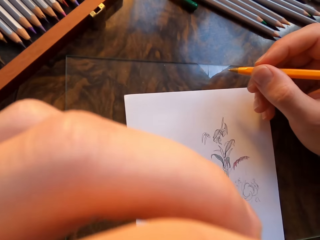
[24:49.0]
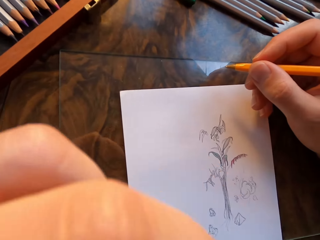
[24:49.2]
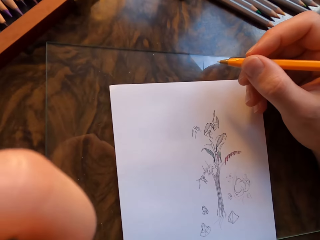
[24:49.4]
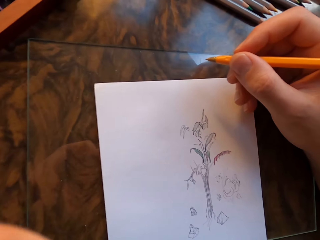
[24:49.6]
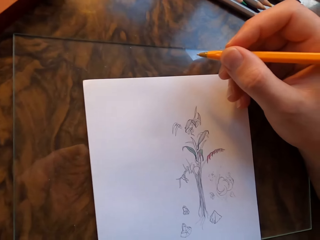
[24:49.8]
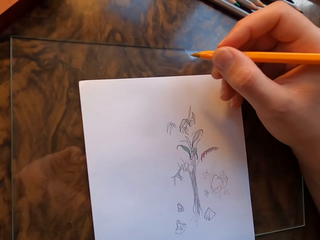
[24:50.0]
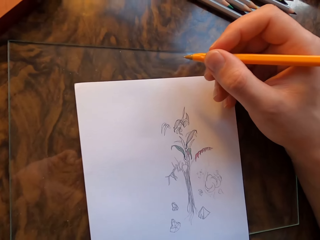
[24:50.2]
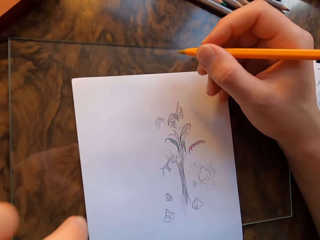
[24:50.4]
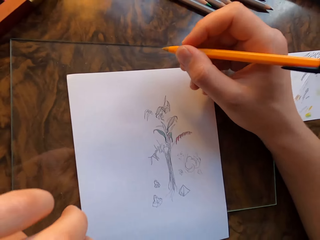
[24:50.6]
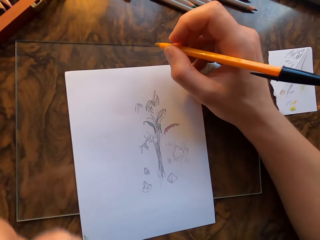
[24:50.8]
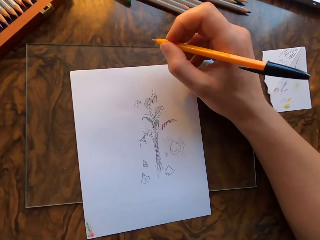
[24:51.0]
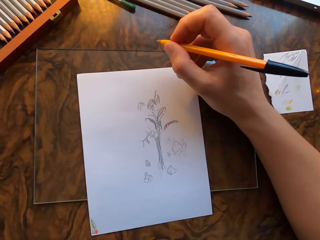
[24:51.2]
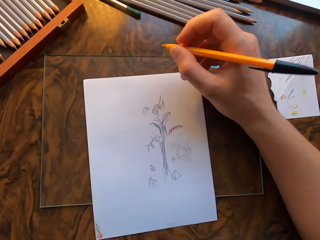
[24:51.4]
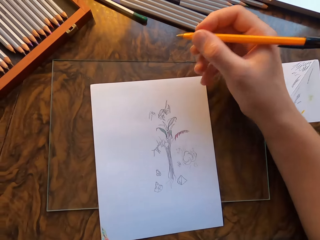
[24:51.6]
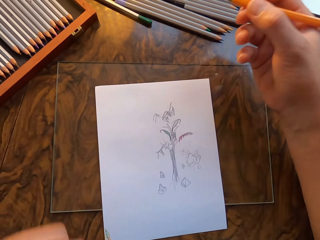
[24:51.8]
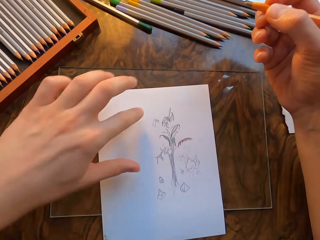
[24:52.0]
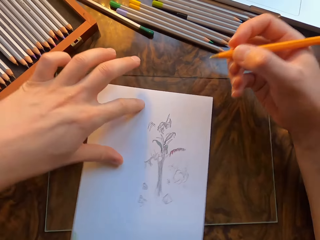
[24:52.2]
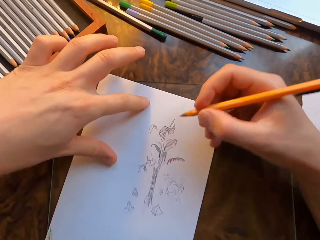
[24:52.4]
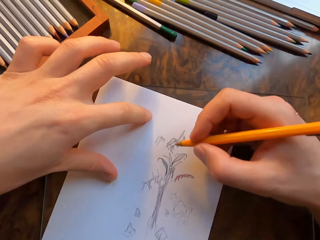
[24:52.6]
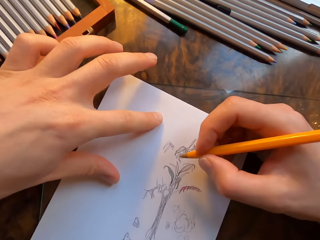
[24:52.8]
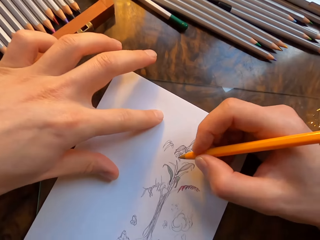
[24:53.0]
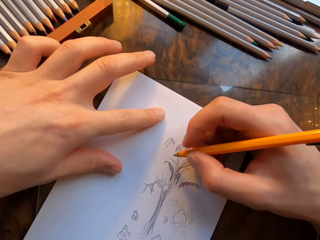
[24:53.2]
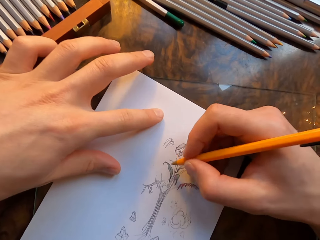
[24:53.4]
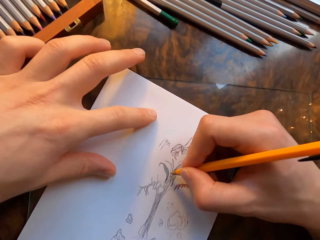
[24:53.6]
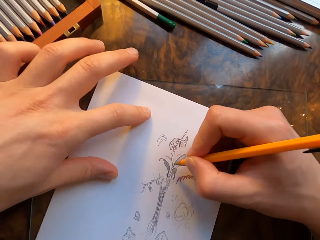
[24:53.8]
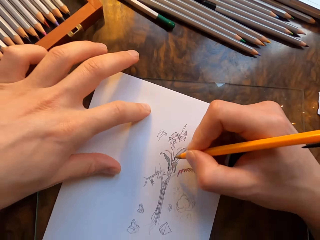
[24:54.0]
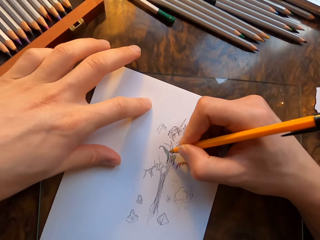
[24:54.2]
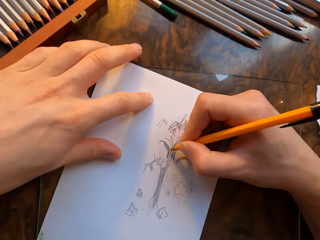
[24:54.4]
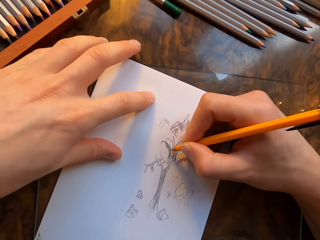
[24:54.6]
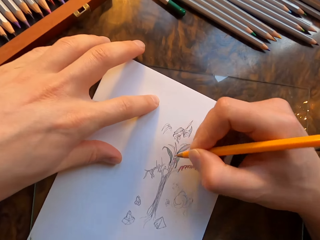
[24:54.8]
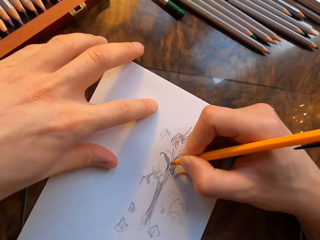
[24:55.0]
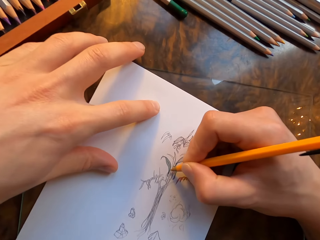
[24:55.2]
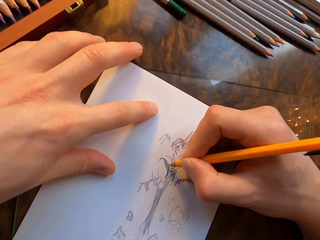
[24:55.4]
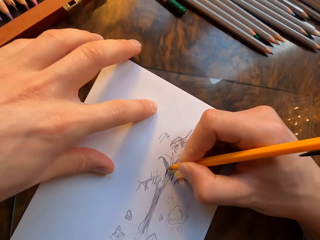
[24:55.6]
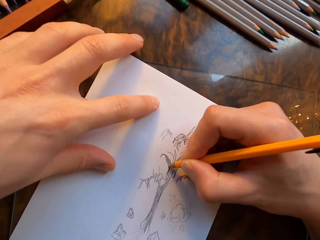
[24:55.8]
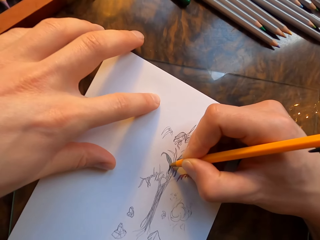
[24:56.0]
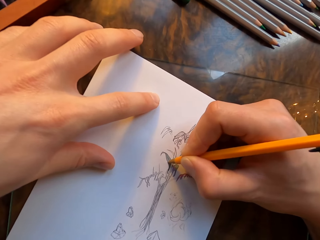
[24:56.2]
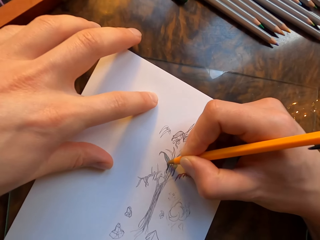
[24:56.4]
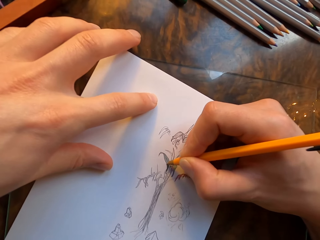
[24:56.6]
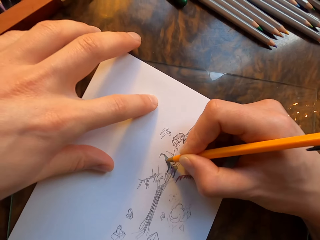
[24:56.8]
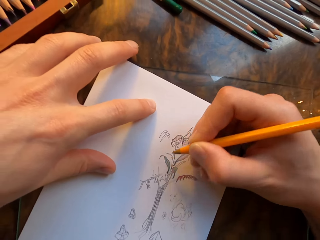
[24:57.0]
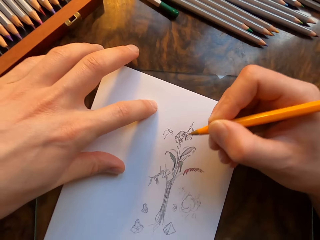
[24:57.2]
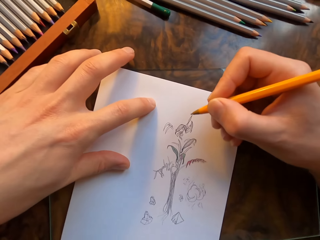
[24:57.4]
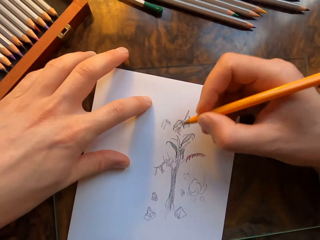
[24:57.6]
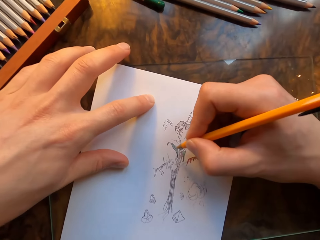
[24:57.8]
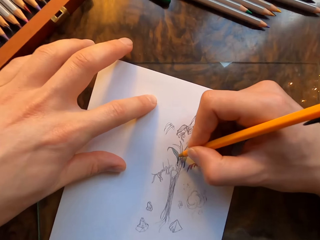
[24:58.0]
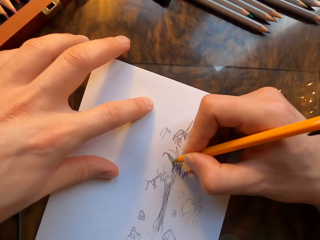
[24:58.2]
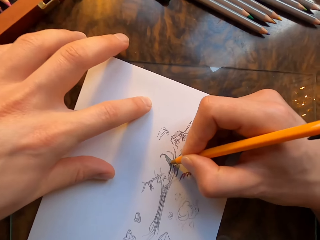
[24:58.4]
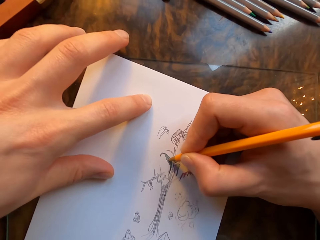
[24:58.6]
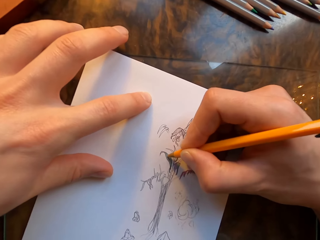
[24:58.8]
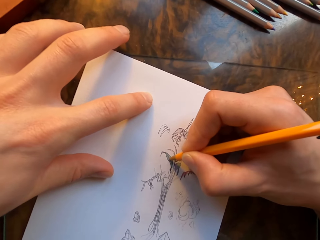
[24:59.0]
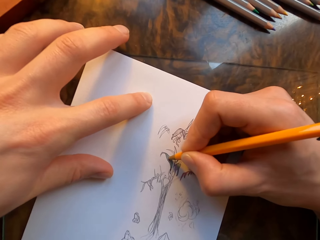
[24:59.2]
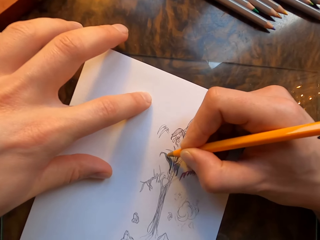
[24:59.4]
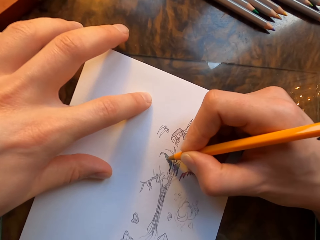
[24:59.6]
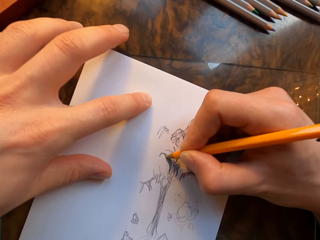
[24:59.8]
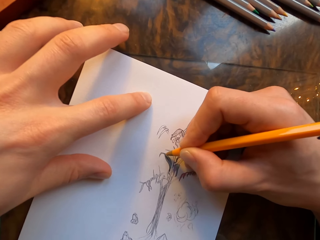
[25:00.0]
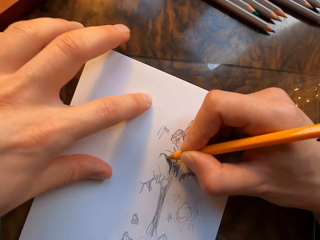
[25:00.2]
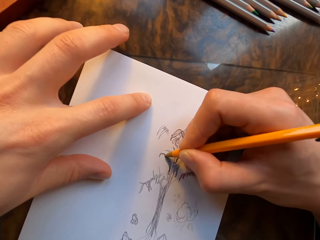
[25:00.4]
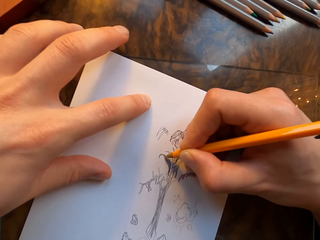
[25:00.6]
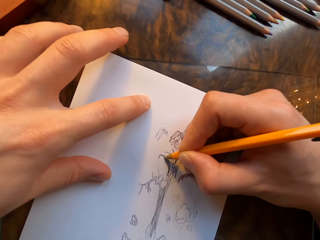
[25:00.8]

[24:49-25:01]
The camera wearer lowers his hand. He moves his right hand. He moves the paper. He draws on the paper with a pen in his hand.

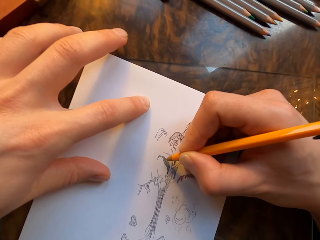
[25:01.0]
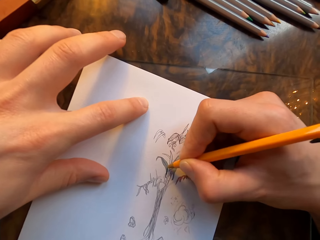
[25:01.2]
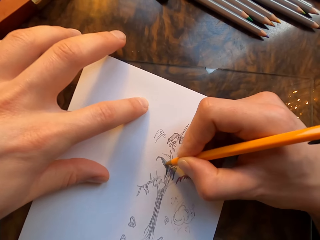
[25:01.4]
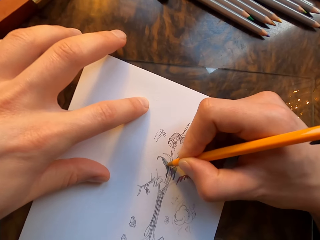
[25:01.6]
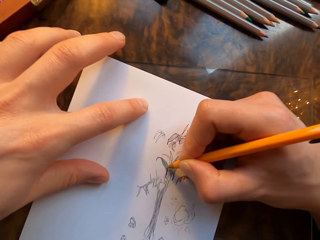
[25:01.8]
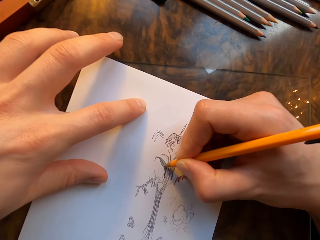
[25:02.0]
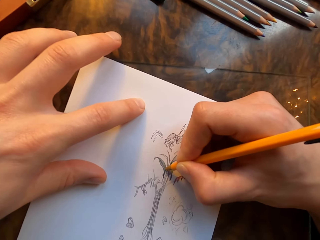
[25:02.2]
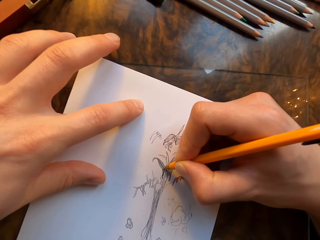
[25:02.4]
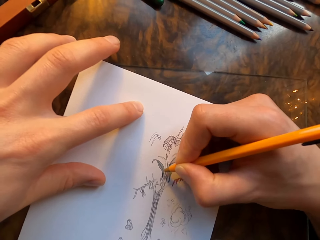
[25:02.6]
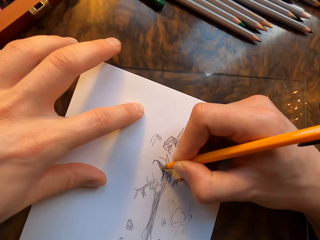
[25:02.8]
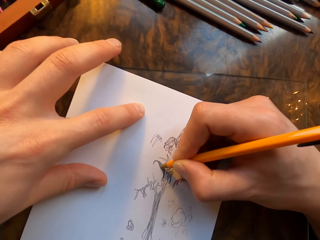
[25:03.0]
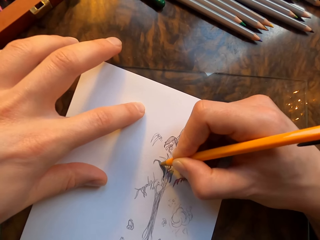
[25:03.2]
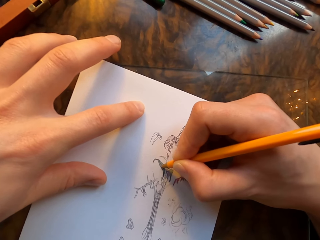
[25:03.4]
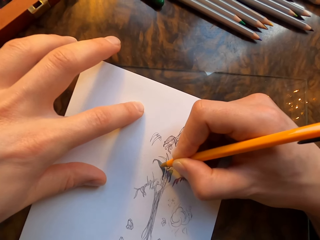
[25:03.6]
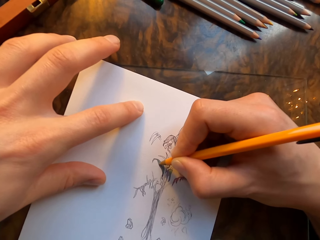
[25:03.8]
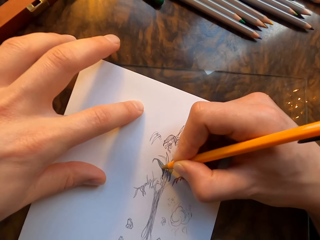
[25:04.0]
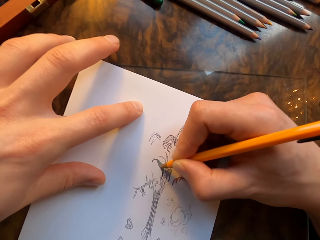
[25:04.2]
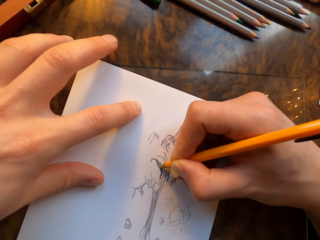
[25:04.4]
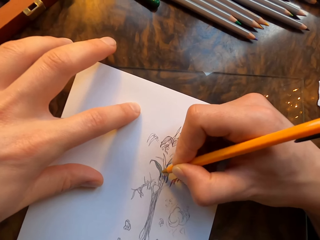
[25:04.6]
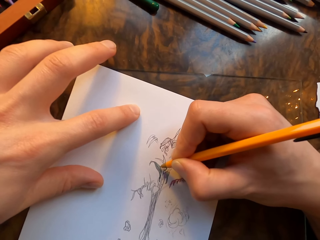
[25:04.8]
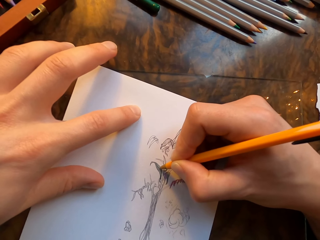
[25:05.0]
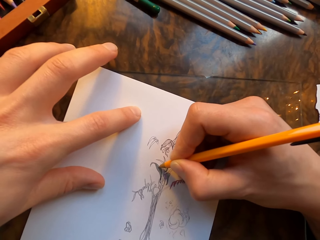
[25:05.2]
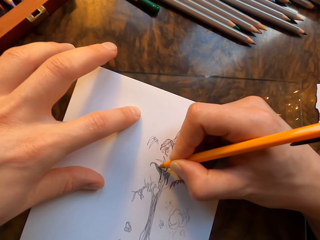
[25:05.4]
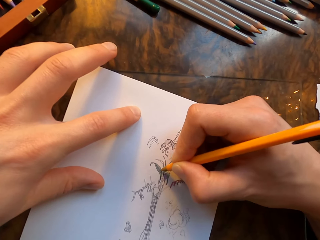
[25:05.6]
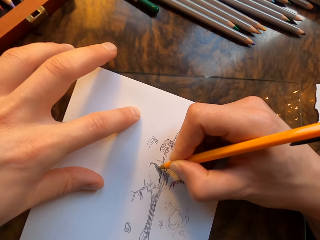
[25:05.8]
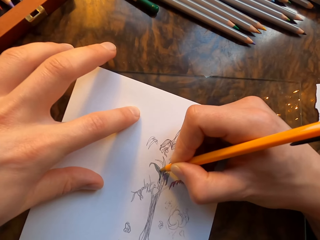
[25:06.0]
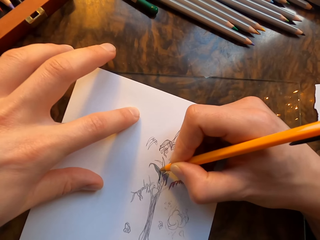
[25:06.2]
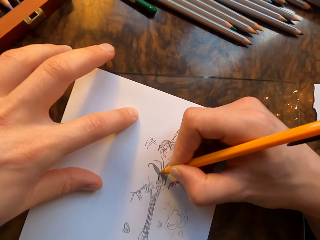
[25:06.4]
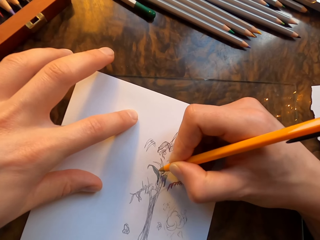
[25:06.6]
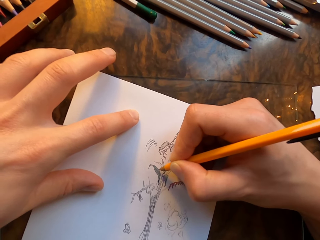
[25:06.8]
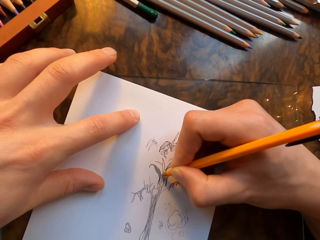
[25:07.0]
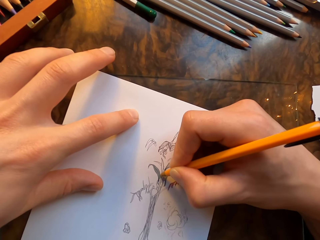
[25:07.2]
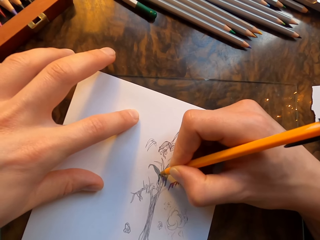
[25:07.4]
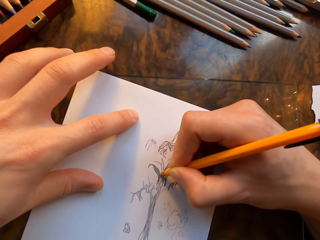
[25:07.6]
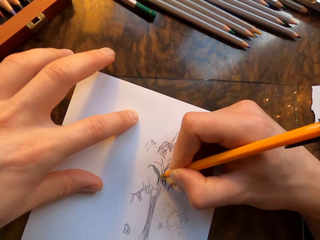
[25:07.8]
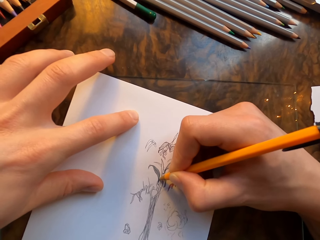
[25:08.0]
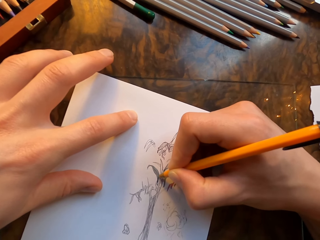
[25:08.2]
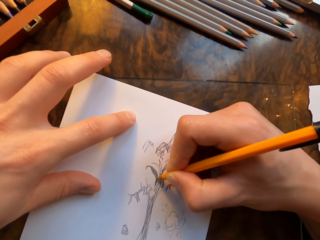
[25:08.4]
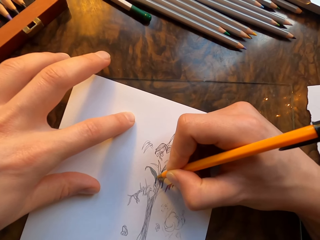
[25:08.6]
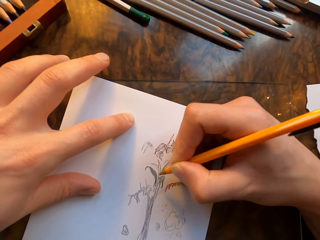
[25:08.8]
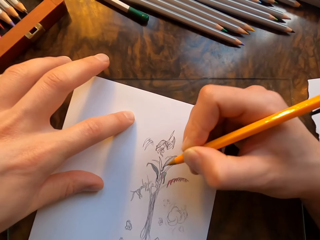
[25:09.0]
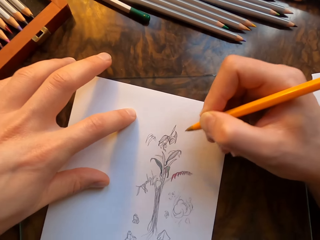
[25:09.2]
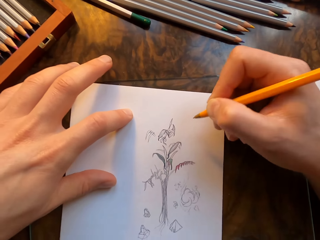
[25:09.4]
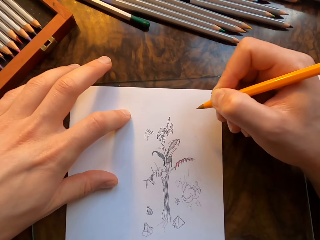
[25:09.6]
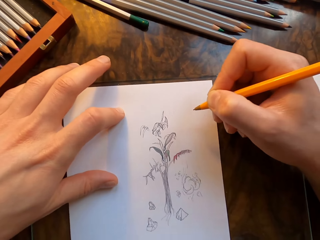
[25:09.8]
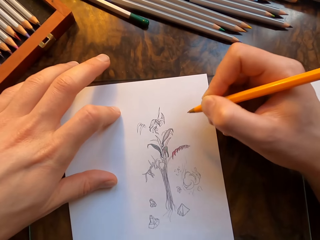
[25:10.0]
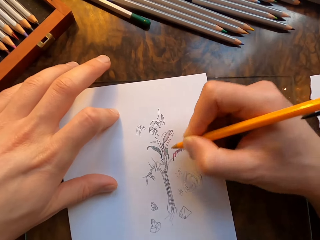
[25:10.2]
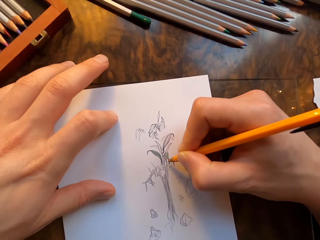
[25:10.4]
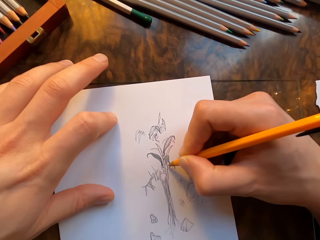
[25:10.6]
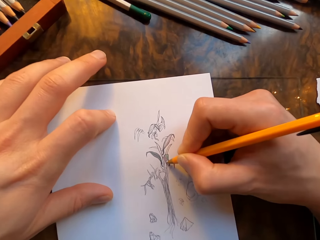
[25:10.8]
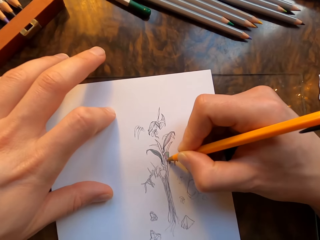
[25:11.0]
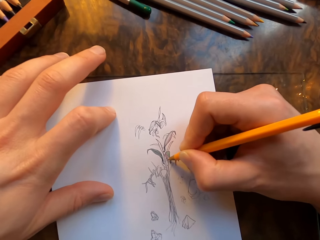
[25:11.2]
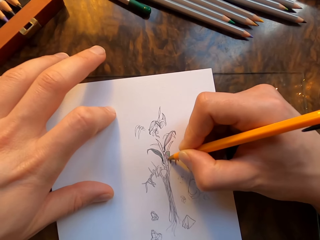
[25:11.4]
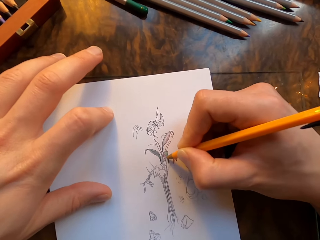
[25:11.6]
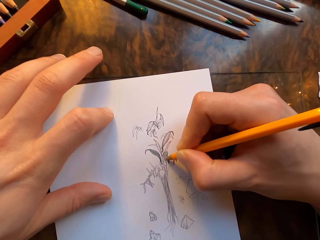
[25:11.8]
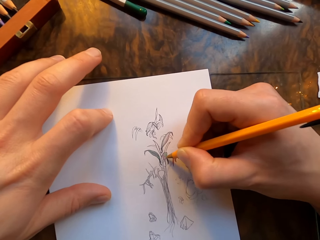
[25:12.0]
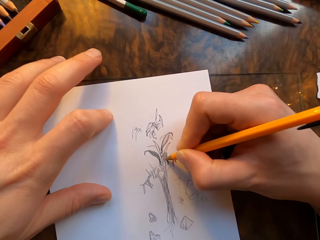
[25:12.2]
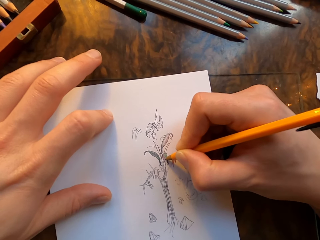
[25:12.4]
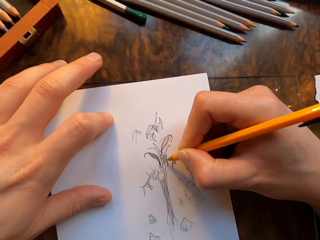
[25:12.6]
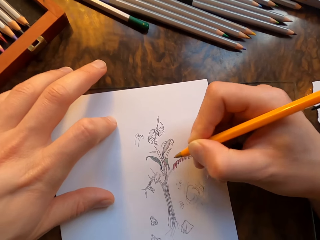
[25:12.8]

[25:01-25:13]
The camera wearer moves the paper. He draws on the paper with a pen in his hand.
